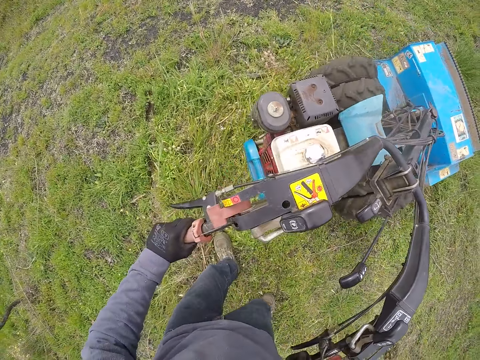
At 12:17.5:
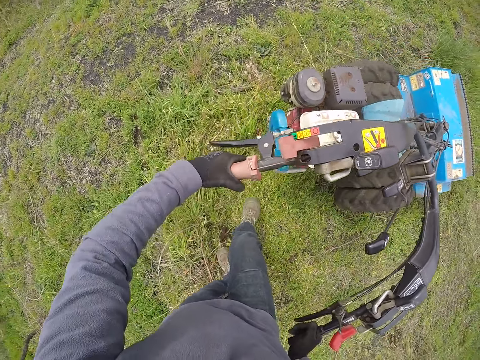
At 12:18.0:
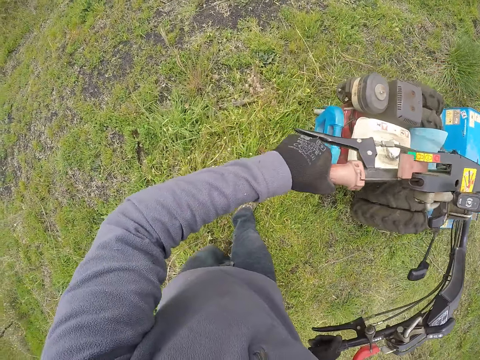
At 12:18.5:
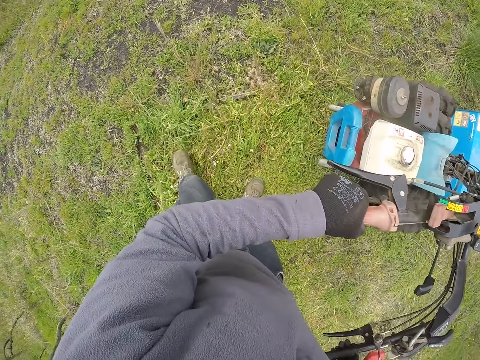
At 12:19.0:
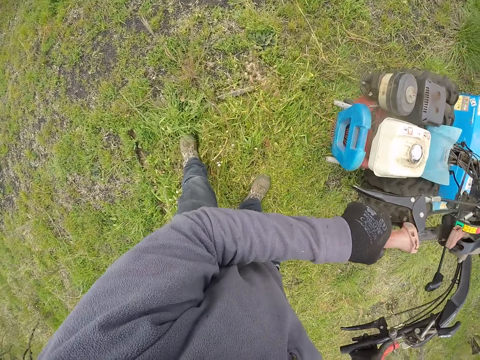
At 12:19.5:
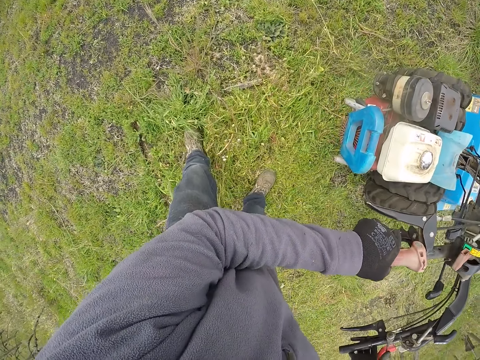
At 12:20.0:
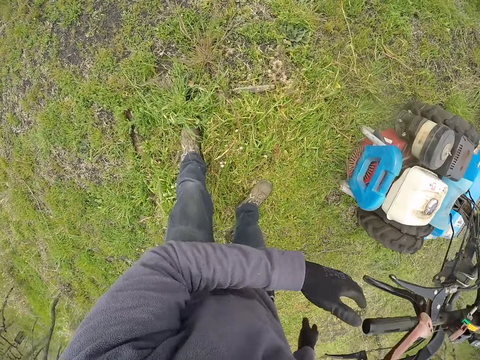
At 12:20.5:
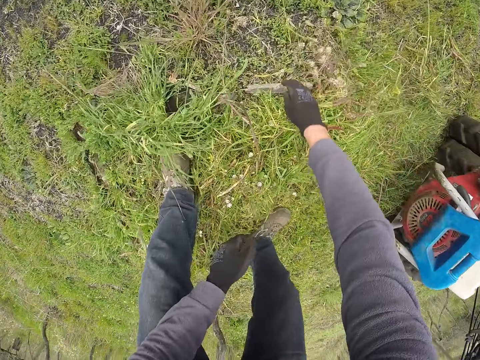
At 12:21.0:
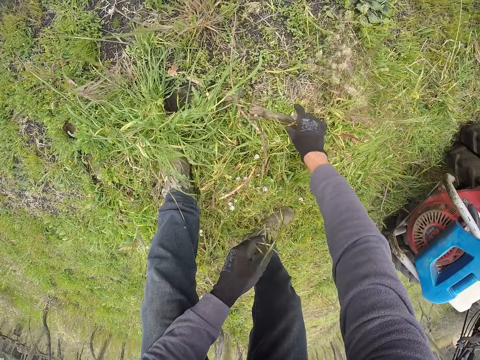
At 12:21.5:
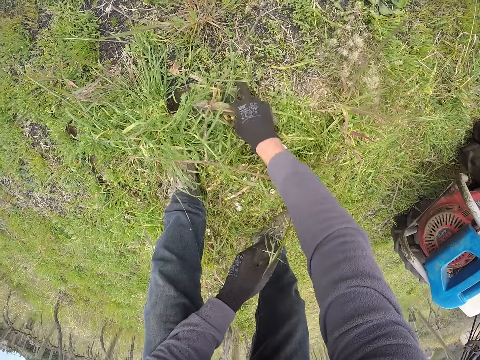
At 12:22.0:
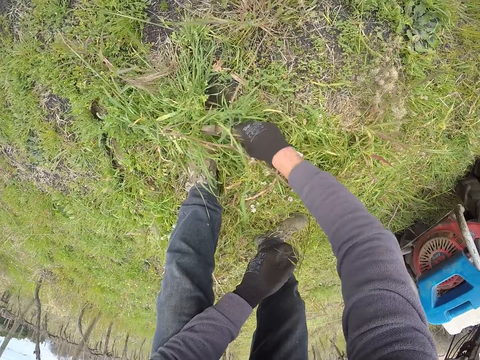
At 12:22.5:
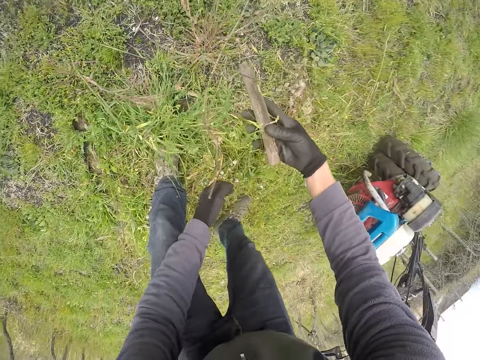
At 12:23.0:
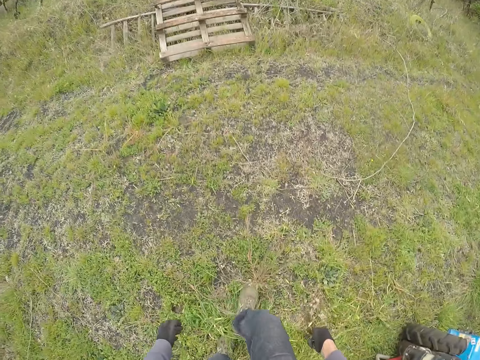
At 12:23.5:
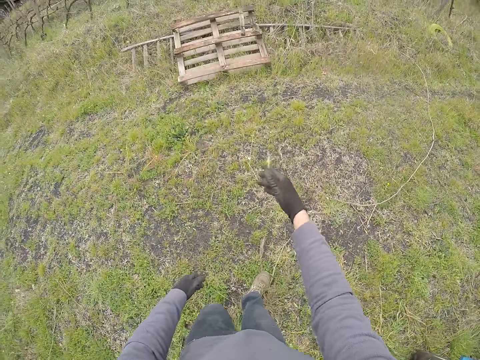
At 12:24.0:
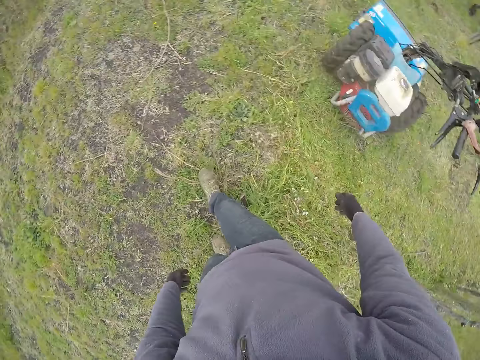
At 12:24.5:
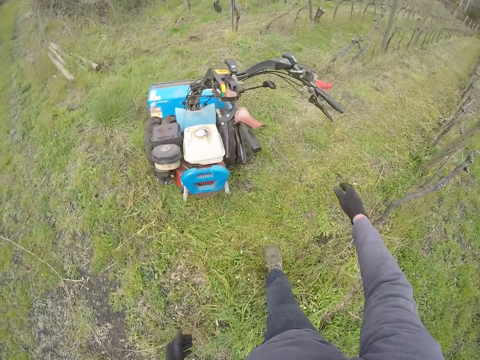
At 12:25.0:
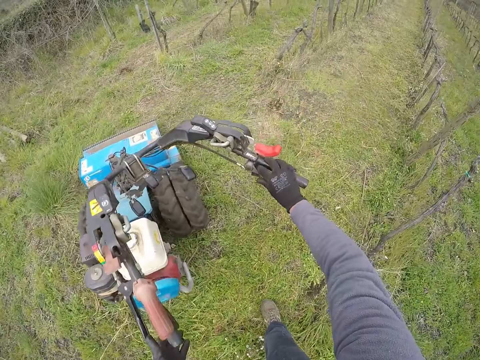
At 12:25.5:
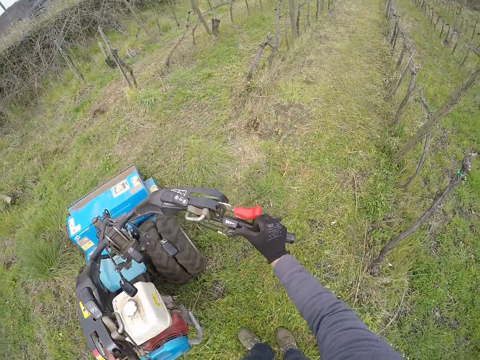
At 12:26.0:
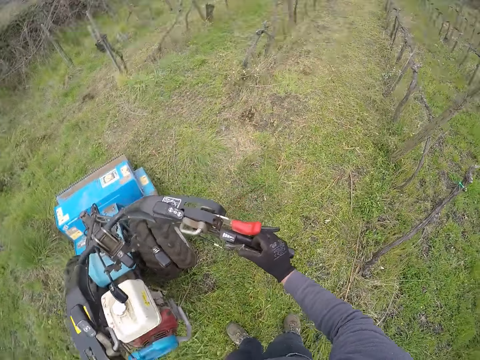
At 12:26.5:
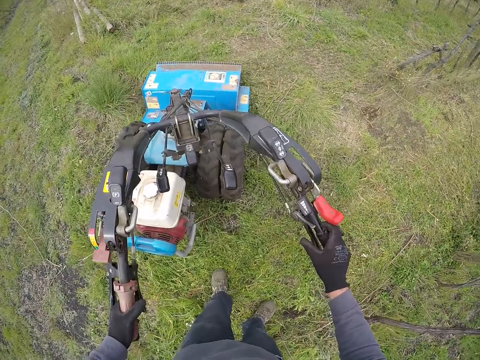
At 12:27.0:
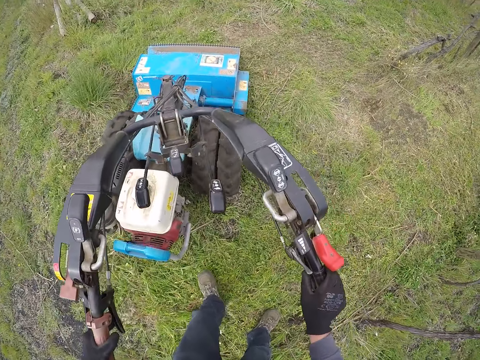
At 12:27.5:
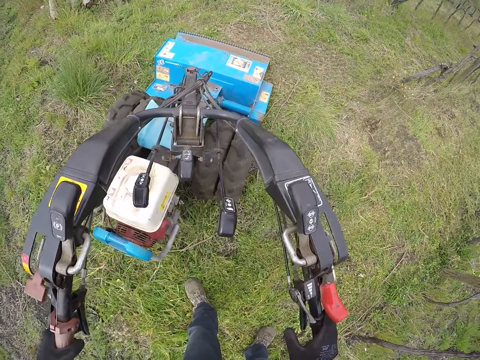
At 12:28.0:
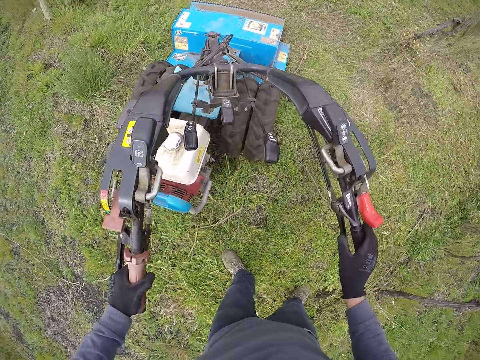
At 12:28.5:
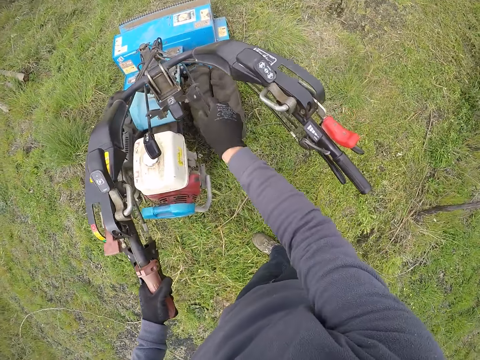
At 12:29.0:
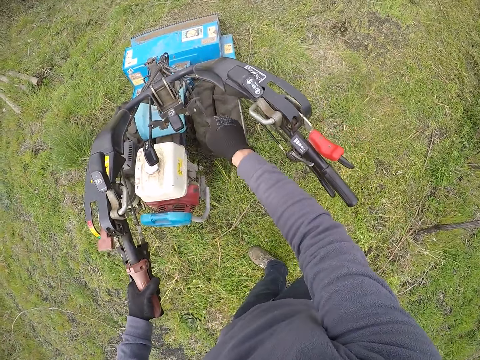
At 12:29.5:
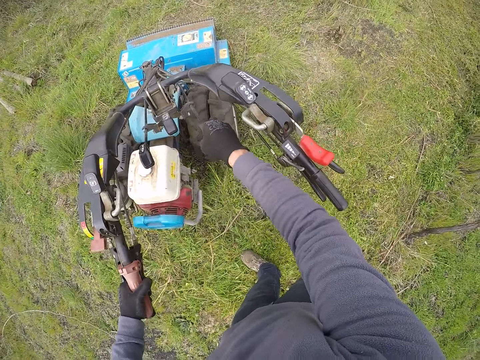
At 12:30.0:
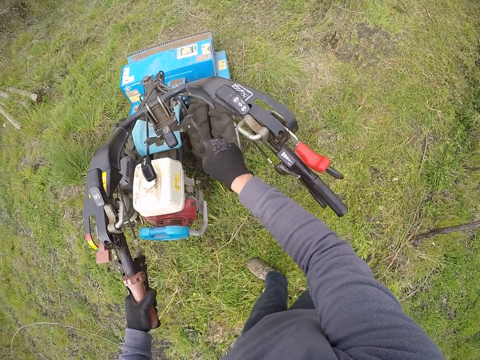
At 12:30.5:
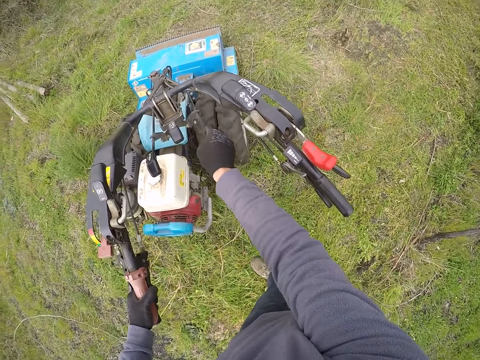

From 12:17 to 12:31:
The camera wearer stops the lawn mower. He picks up a stick on the ground with her right hand. He throws the stick on the ground towards the rack with his right hand. He holds the mower with both hands. He mows the field with the field mower. He pushes the lawn mower. He pulls the right switch. He adjusts the shift lever of the field mower with his right hand.

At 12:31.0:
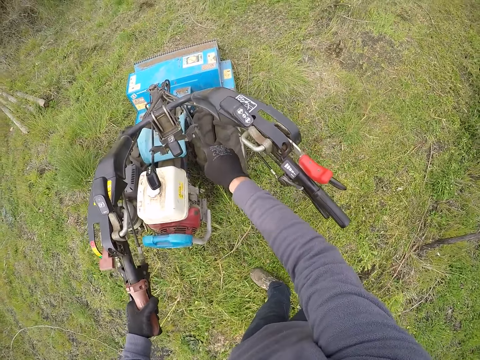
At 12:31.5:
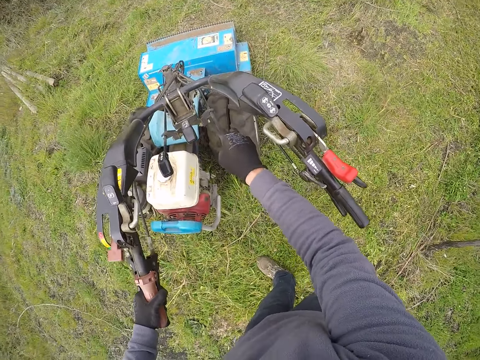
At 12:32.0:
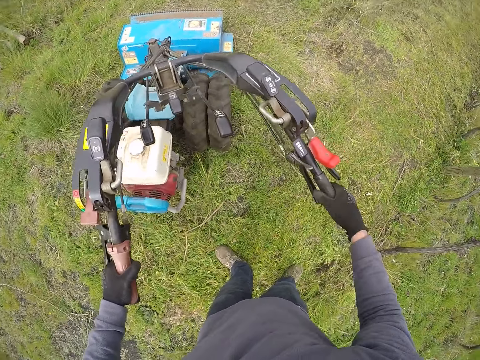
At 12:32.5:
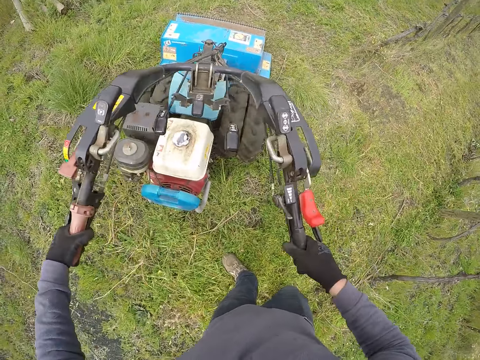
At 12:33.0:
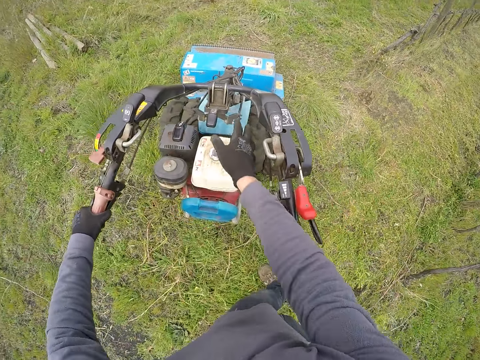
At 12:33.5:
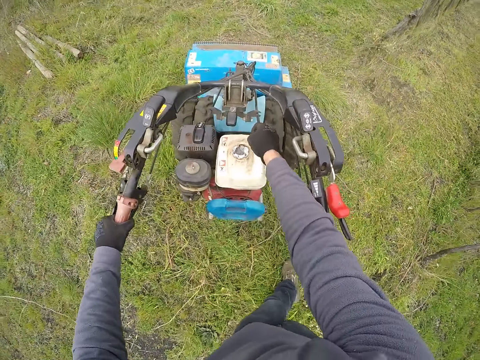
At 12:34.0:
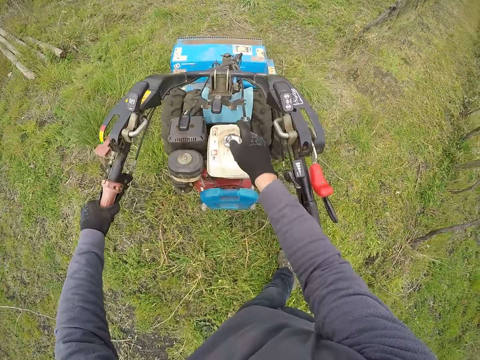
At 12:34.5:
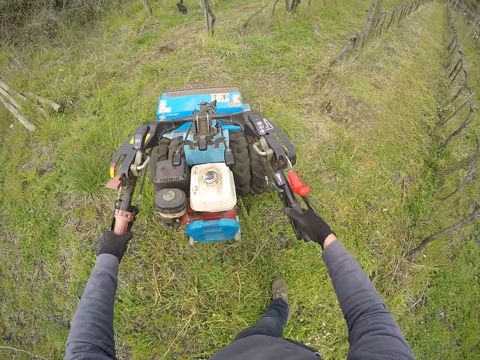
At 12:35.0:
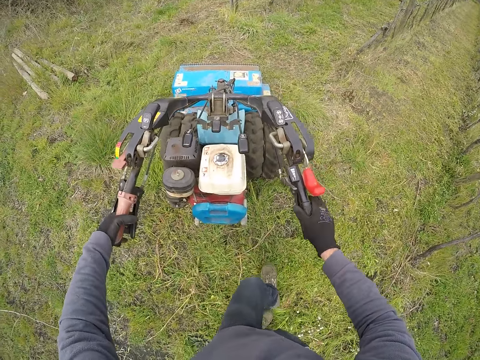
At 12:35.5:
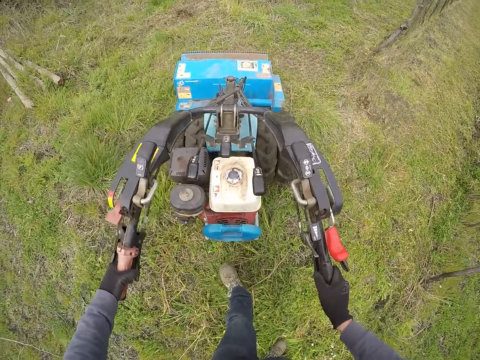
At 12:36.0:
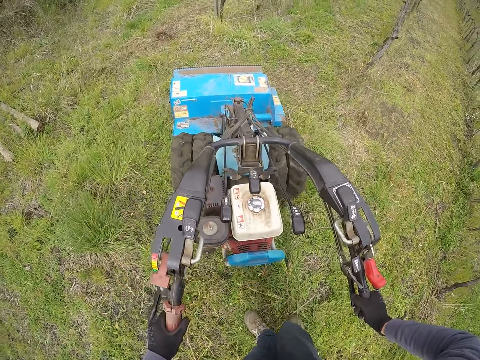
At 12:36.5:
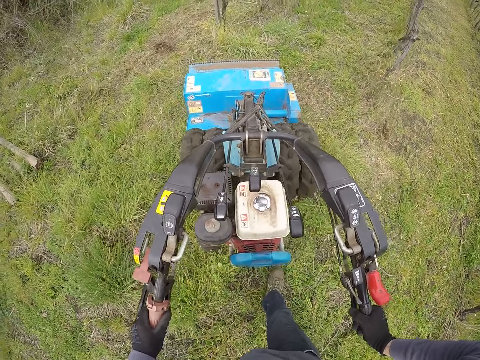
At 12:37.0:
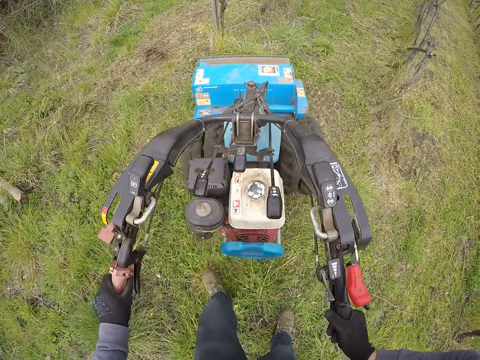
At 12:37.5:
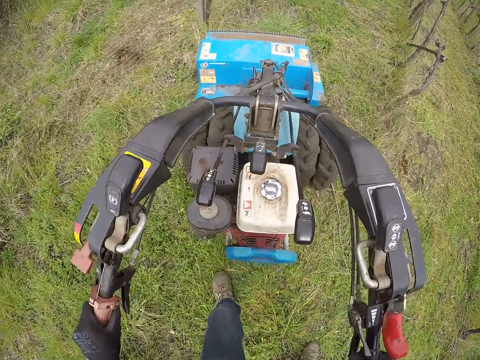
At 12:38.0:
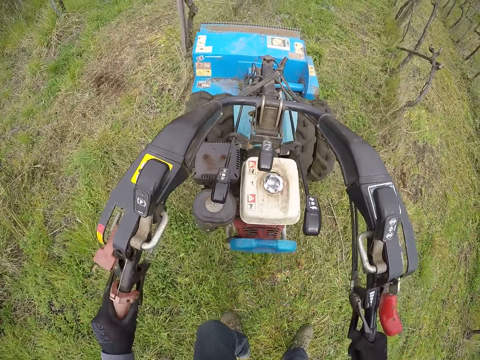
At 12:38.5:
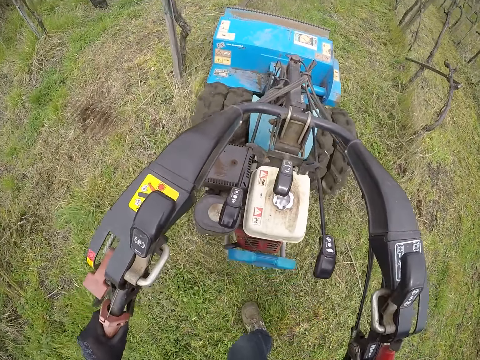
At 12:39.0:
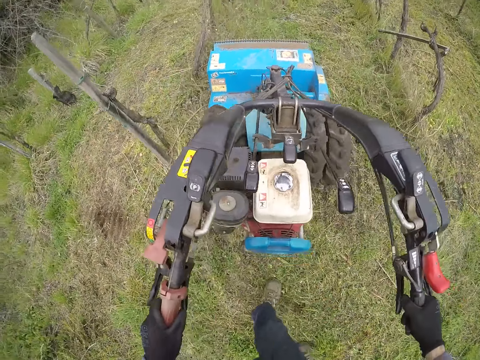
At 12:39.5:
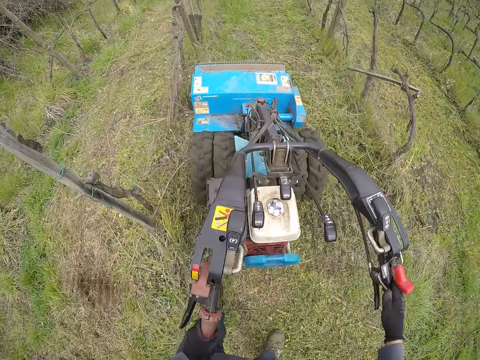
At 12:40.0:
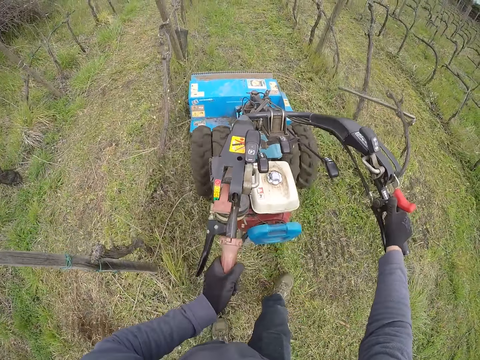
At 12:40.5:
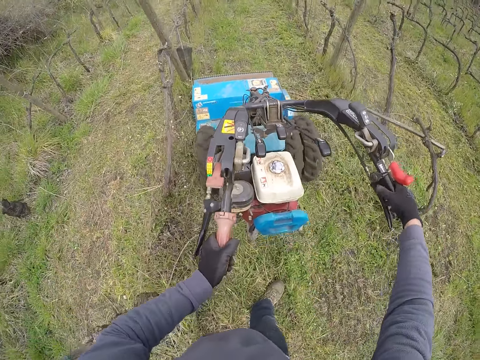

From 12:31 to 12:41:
The camera wearer moves the handle bar. They pull the right switch. They mow the field with the field mower. They push the lawn mower.

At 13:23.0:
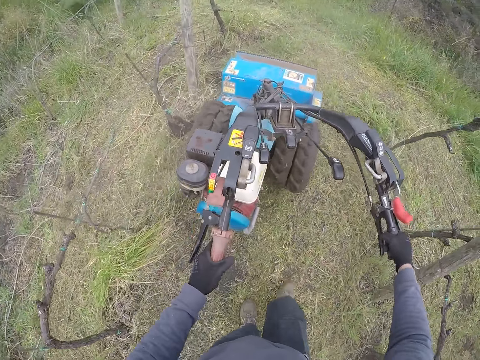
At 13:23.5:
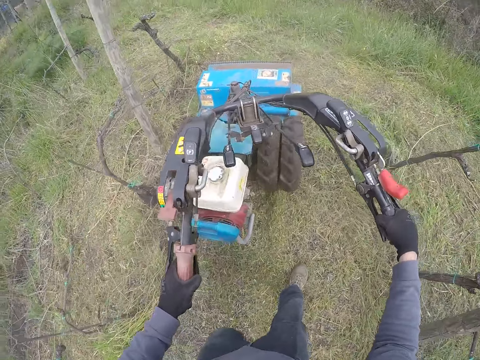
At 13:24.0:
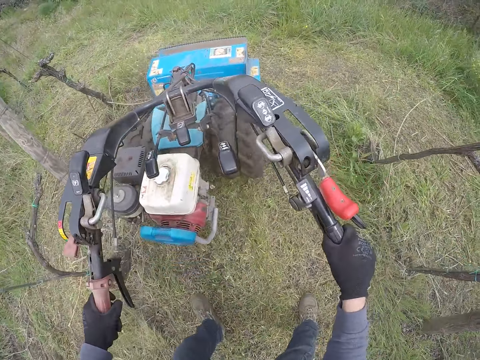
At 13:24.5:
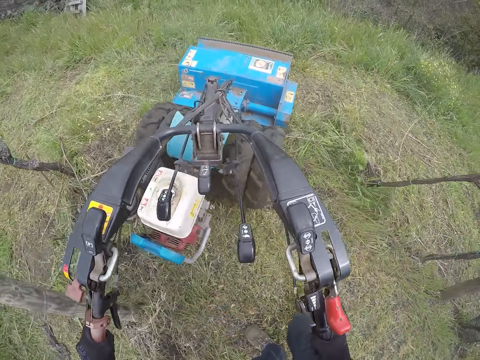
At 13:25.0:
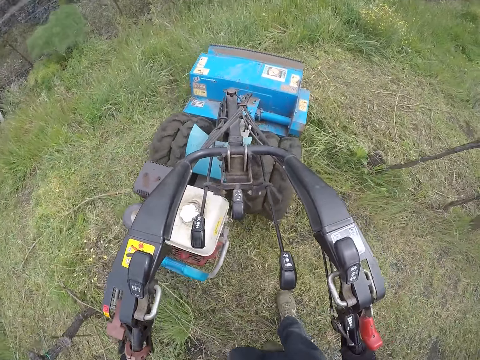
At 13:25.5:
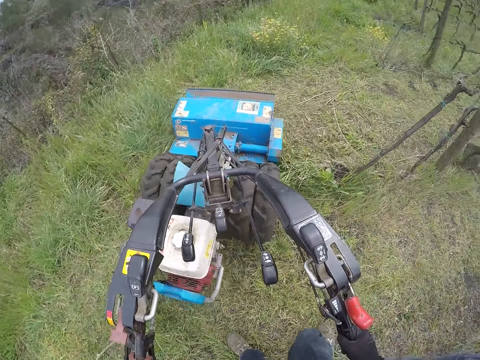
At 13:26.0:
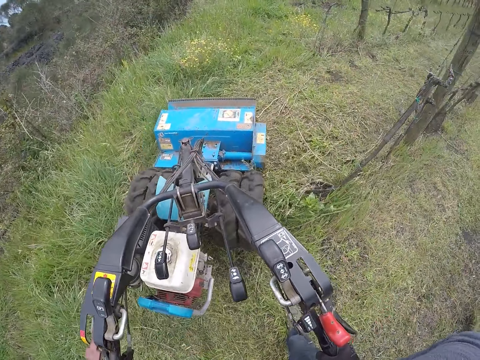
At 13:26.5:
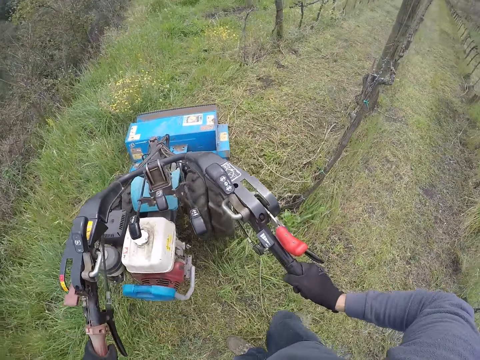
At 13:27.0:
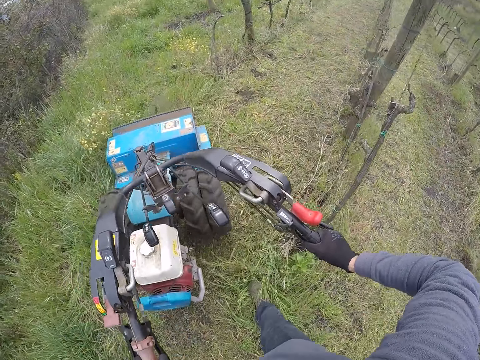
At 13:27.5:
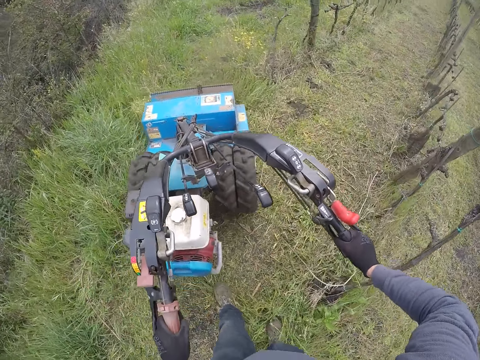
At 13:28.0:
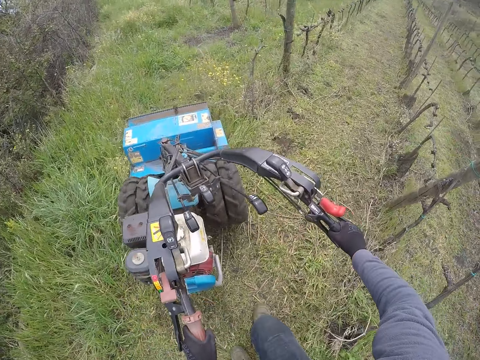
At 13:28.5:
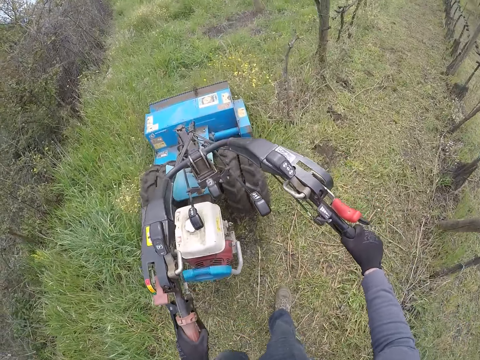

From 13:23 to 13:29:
The camera wearer pushes the lawn mower.
